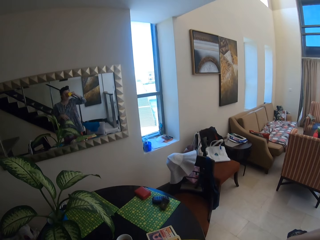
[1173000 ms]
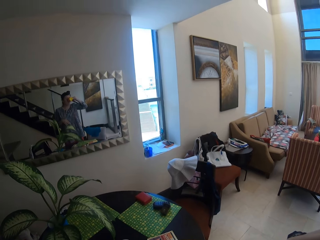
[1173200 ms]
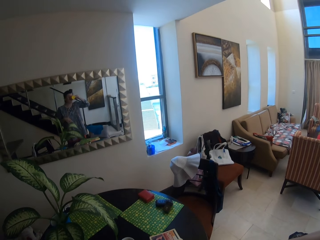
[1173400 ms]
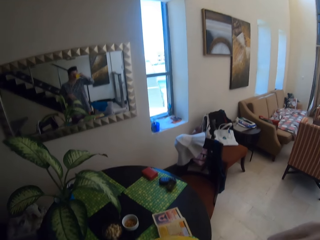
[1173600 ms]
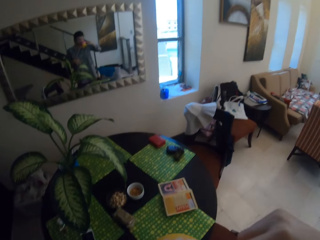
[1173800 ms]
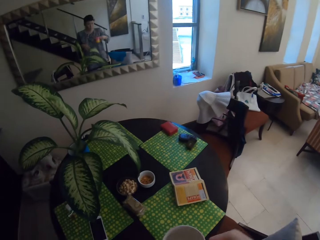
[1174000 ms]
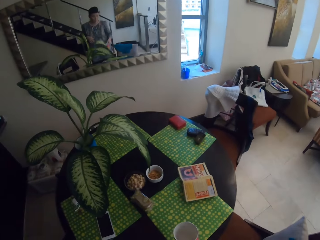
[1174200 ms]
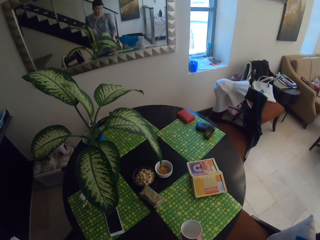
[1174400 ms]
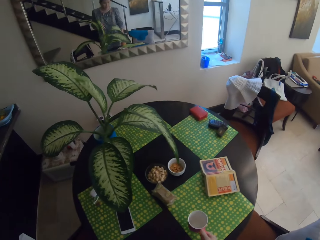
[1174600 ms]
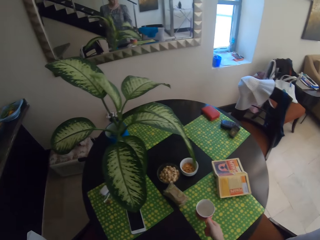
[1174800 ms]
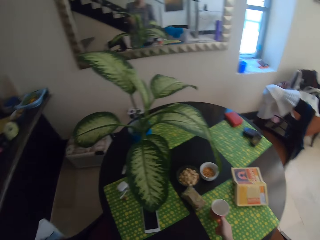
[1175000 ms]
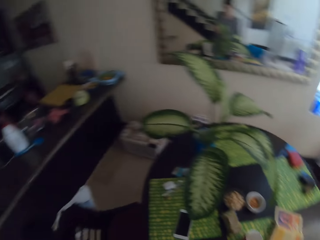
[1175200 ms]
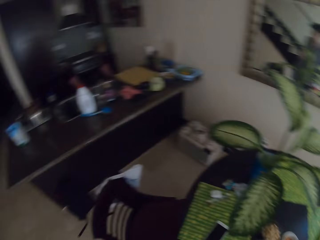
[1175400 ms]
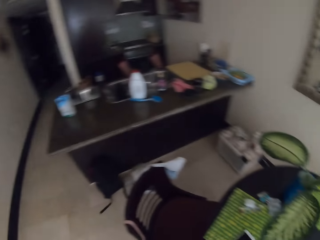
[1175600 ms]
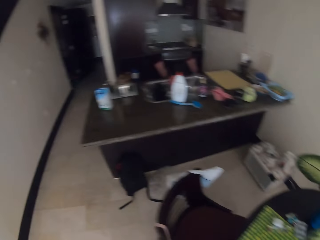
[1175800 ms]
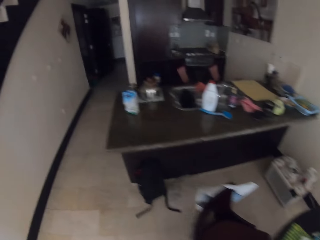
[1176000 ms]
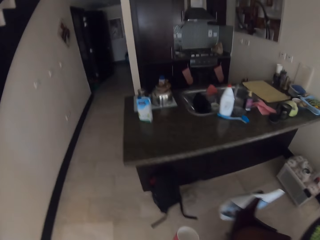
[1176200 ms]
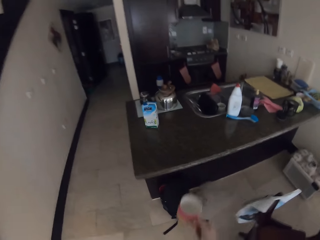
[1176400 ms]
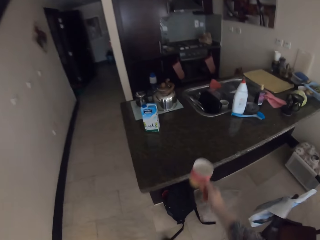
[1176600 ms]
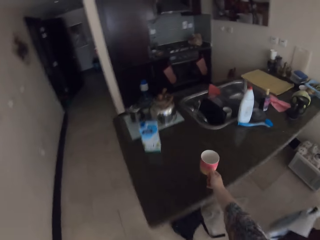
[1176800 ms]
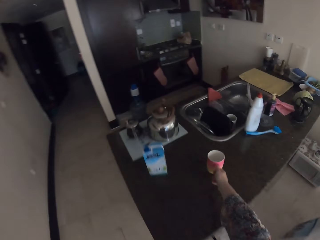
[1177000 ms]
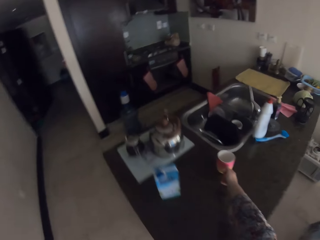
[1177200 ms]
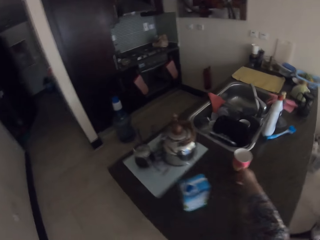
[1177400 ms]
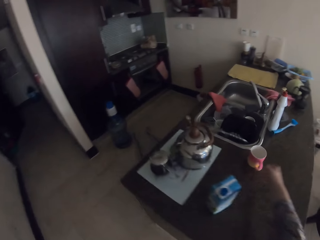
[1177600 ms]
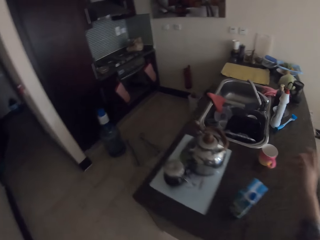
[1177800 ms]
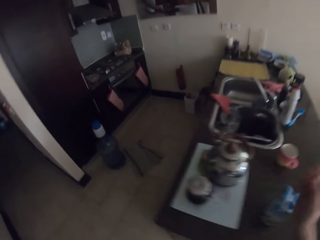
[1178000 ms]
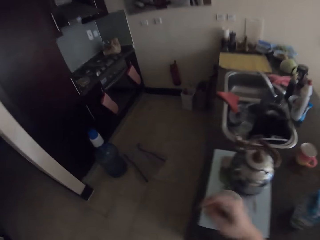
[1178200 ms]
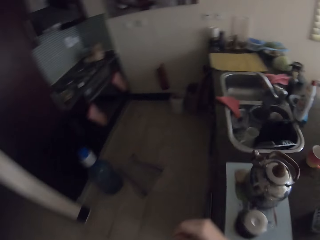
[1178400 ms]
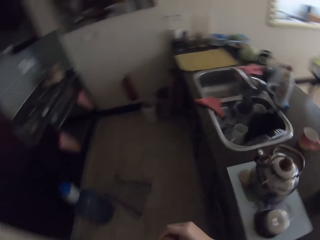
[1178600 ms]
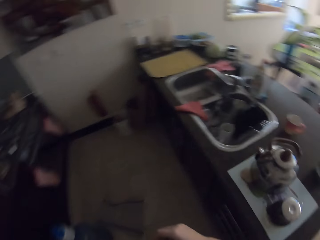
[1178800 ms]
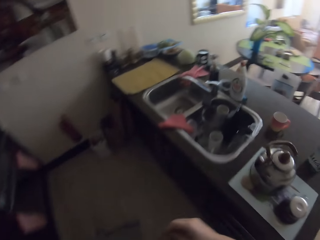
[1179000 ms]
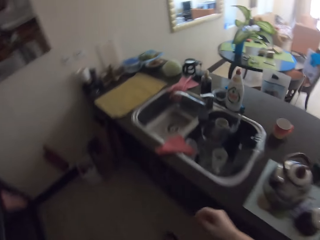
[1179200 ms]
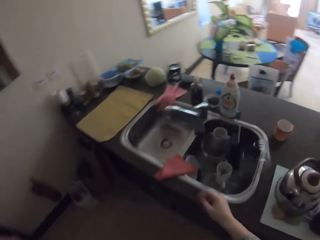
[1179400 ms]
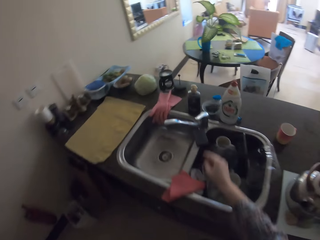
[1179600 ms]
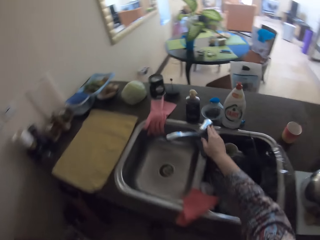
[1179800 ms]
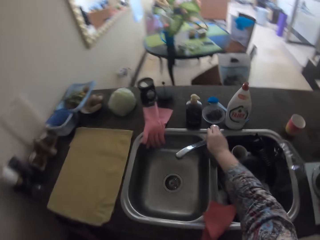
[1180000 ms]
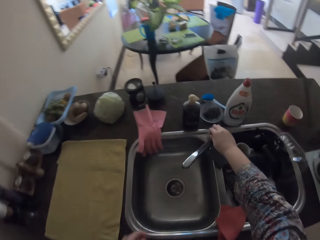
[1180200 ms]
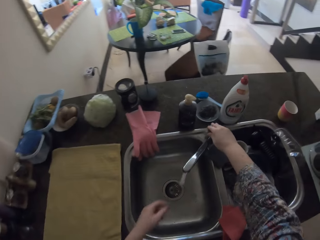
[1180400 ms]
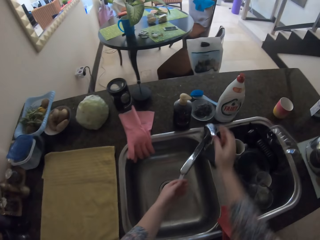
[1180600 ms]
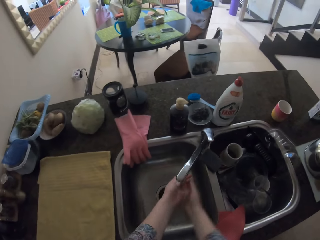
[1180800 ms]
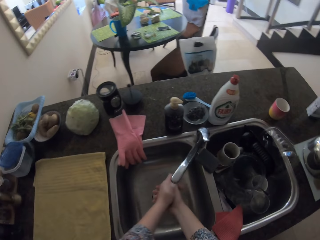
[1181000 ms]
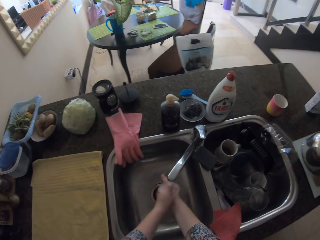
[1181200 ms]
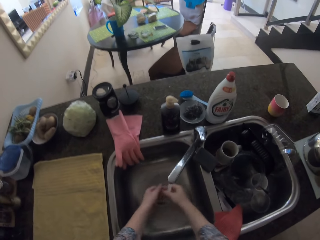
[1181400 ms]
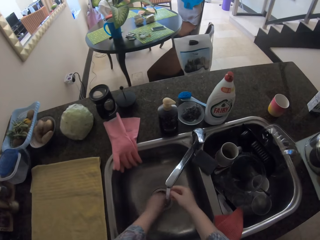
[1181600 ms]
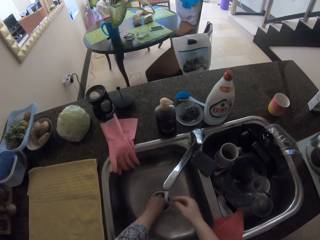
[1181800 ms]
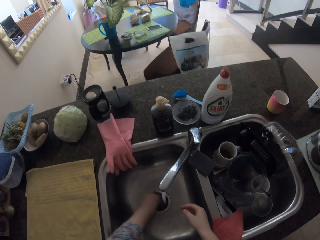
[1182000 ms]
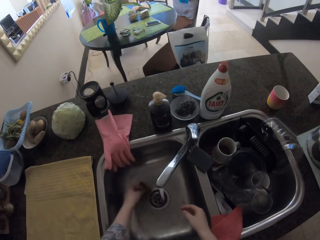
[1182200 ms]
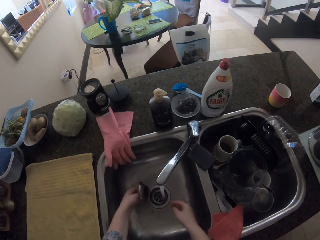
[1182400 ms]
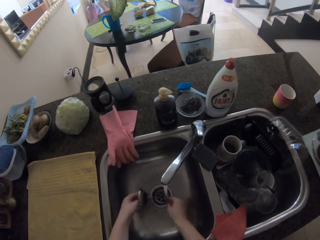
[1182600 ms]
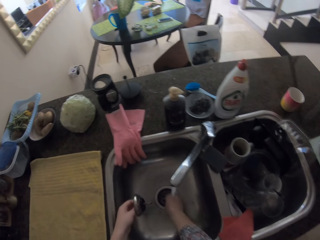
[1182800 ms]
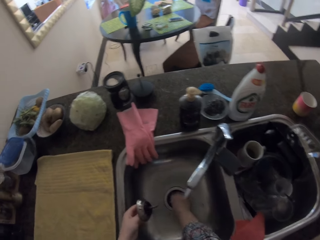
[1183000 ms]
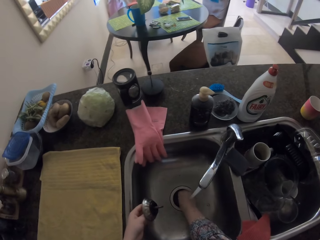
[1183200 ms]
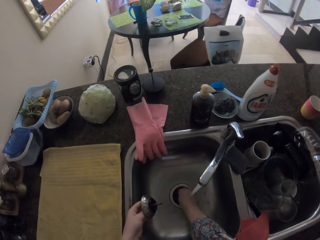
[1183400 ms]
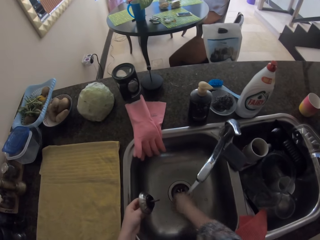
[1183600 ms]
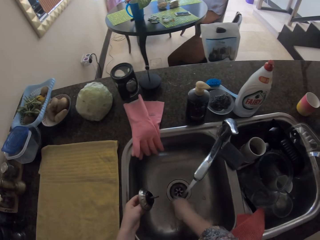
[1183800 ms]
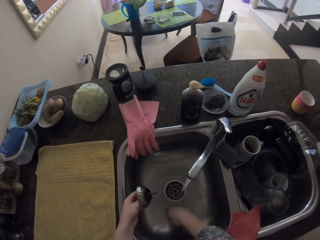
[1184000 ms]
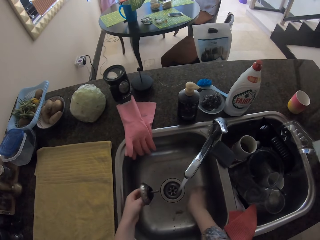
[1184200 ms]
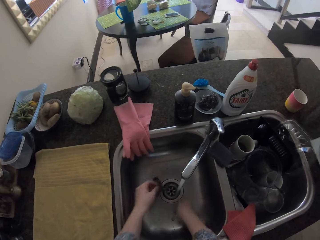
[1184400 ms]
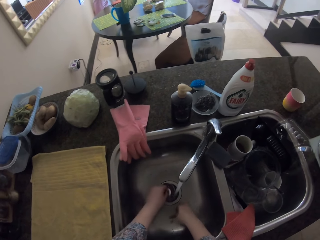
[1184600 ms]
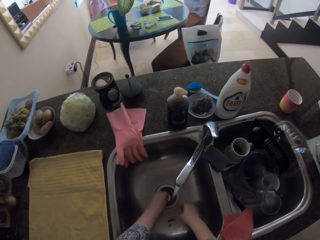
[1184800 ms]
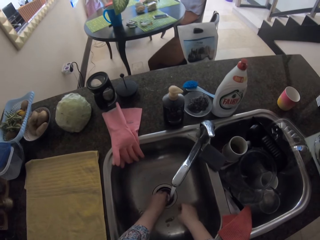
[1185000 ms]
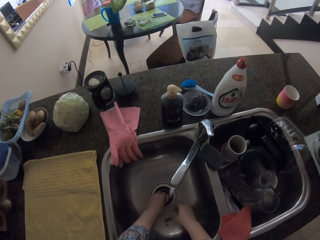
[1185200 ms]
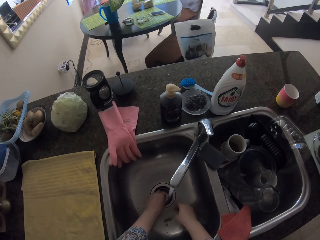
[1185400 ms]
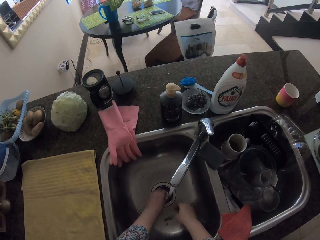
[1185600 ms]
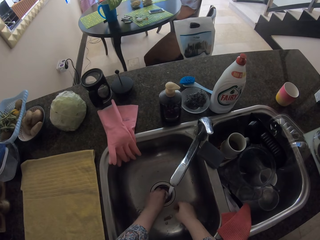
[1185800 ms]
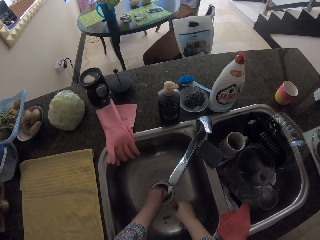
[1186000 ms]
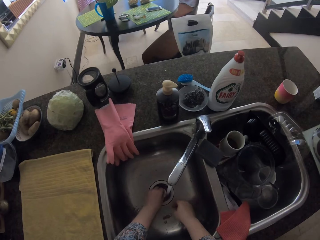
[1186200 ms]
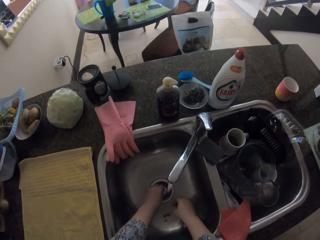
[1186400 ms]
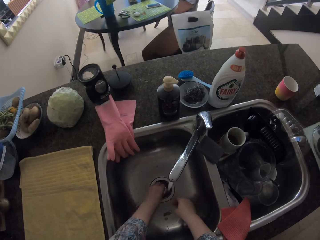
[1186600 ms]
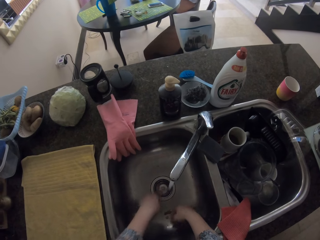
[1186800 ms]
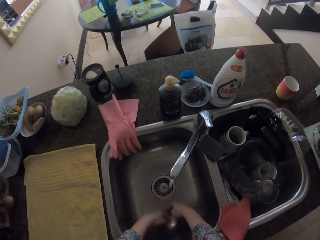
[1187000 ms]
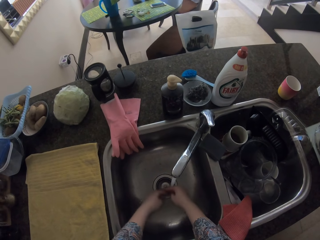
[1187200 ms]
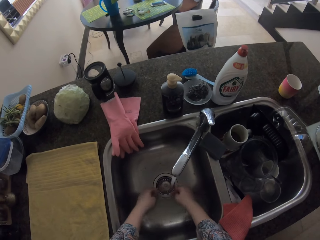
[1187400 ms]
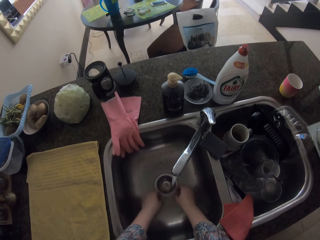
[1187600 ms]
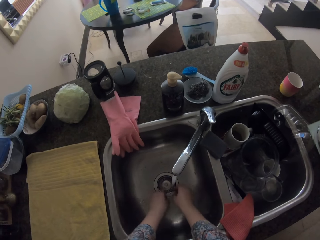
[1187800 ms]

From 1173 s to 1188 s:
The camera wearer swings their hand. They adjust the cup. They drop the mug. They swing their hand. They put the cup on the table. They walk in the kitchen. They walk around the house. They swing their hand. They turn on the tap. They wash the hand. They remove the sink strainer. They clean the sink. They cover the sink drain with the sink strainer.

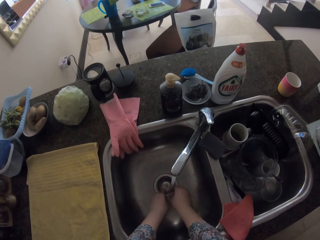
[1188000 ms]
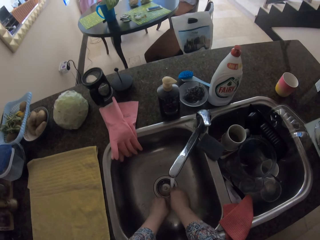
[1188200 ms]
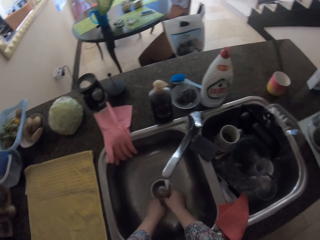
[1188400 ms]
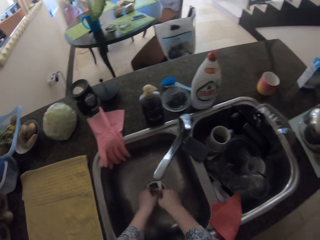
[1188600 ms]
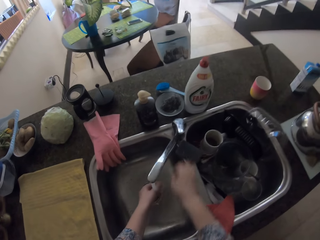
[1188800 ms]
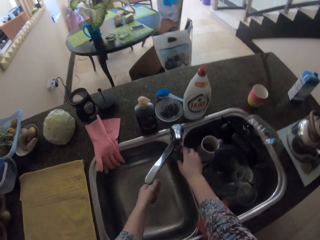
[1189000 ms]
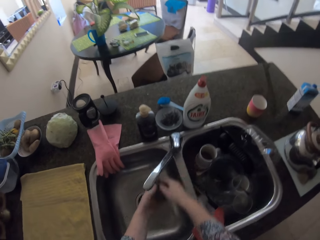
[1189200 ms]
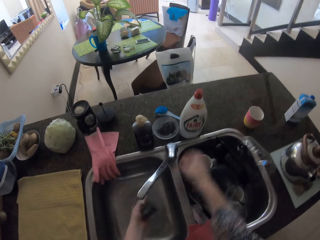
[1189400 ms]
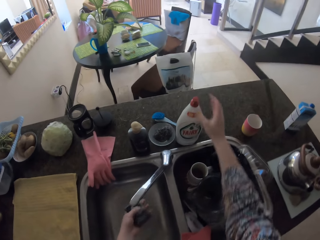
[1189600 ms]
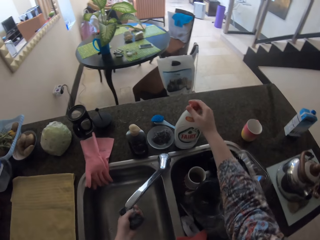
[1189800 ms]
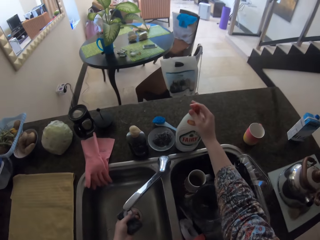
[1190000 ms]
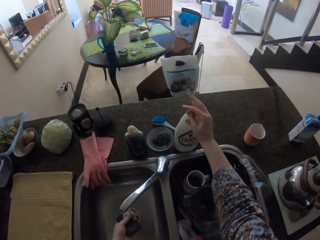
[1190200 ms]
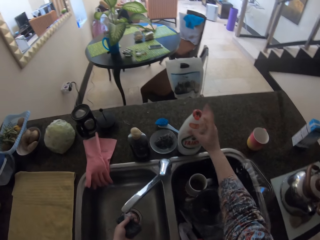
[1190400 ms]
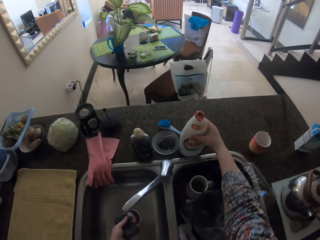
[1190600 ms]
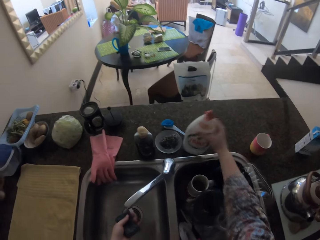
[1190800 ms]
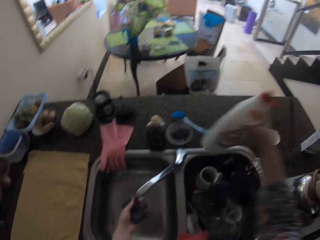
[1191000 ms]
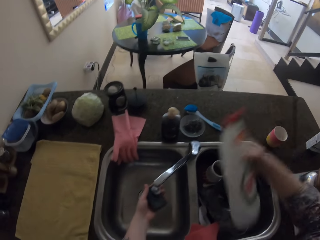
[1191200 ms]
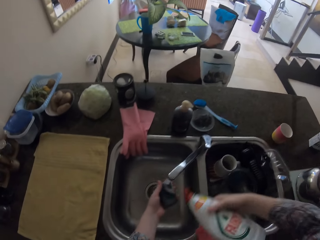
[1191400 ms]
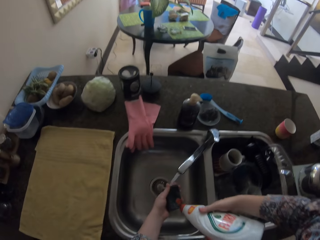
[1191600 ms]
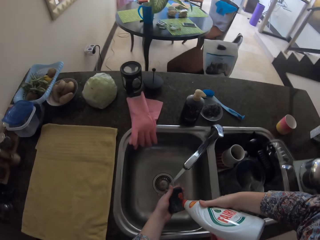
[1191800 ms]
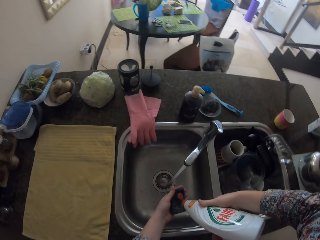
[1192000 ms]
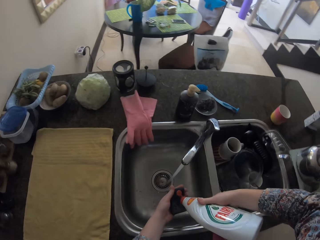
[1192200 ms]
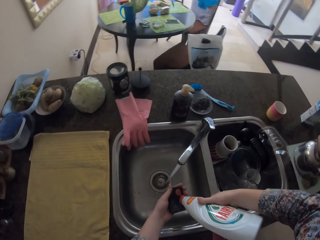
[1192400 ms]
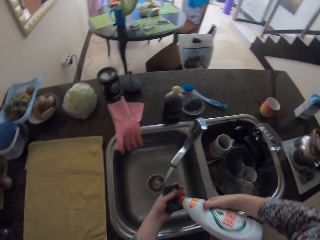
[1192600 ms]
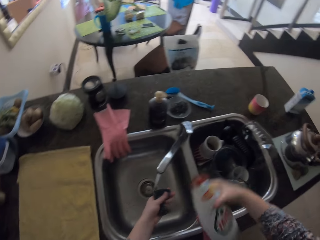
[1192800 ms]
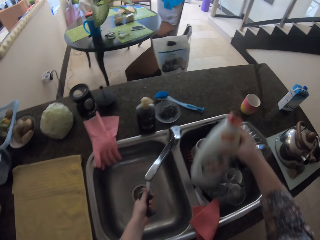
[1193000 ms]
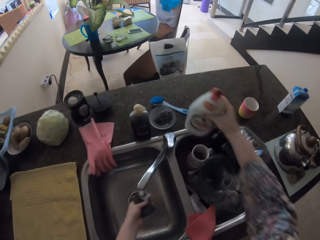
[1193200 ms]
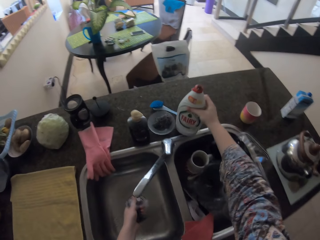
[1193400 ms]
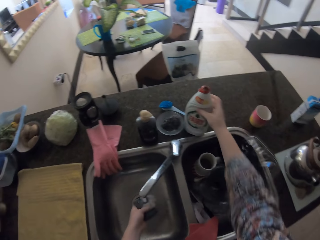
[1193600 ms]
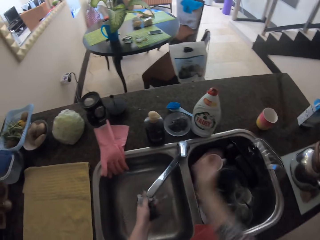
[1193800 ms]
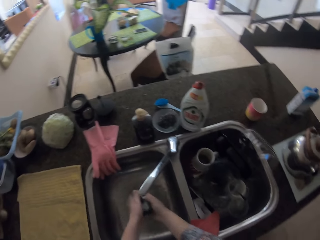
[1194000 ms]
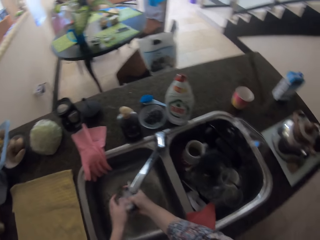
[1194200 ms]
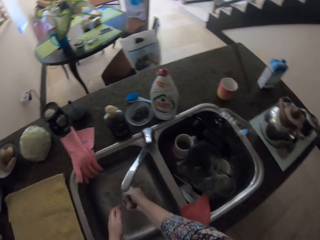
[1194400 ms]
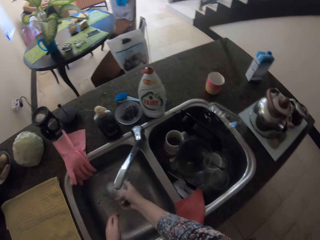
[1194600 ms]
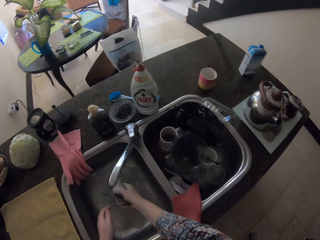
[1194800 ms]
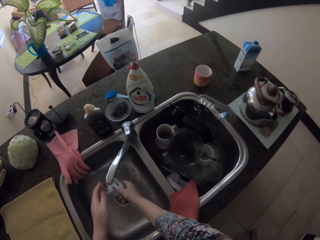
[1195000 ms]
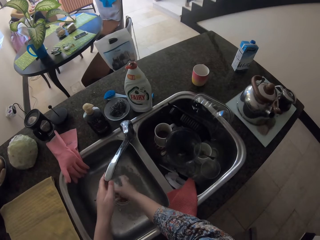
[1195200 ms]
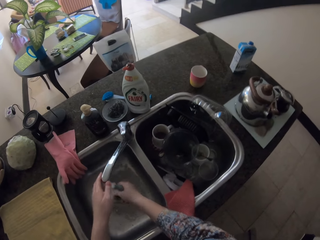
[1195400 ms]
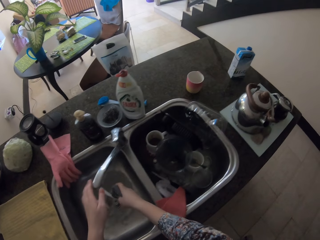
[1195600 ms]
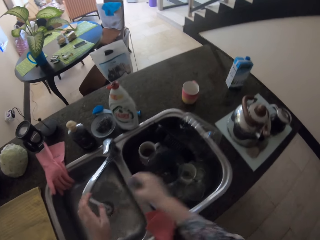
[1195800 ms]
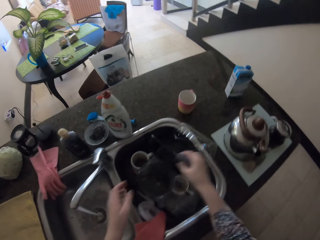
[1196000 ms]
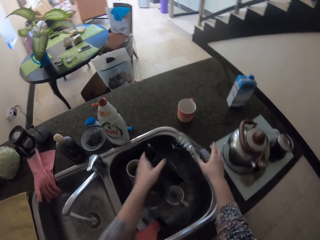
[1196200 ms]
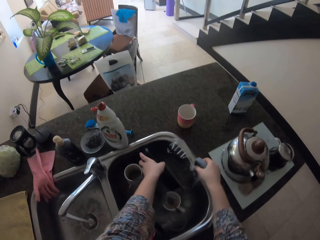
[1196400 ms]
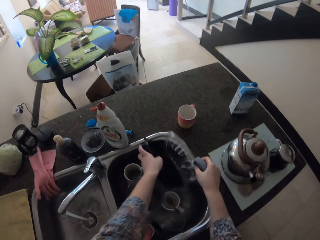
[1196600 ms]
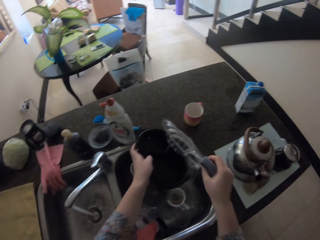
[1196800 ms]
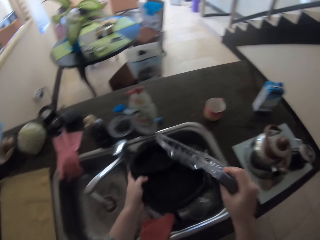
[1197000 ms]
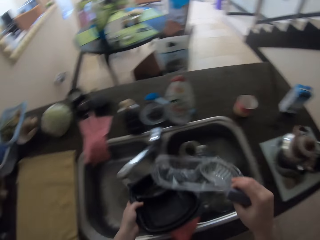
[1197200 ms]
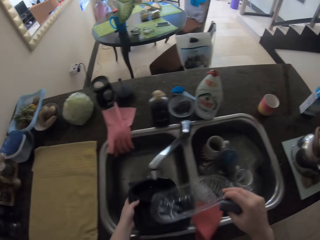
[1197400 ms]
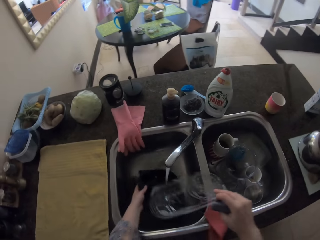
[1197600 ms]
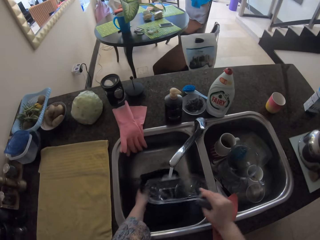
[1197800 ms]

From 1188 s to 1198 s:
The camera wearer washes the hand. They swing their hand. They pick up a sponge. They move the sponge to the right hand. They swing their hand. They open a bottle of liquid soap. They touch the bottle. They pick up the bottle of liquid soap. They apply soap on the sponge. They swing their hand. They put the bottle on the sink. They swing their hand. They rinse the sponge. They swing their hand. They pick up a plate or container.
